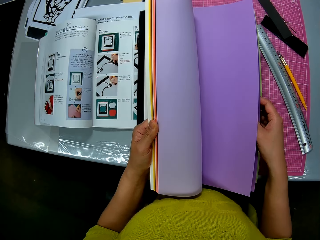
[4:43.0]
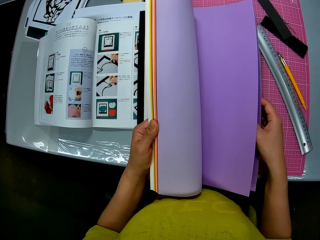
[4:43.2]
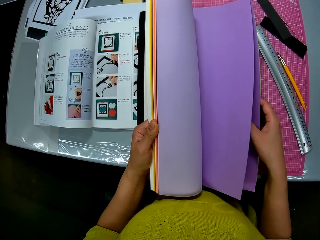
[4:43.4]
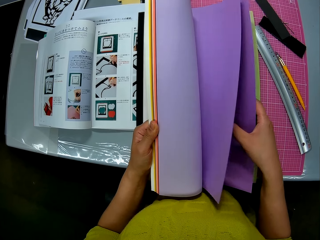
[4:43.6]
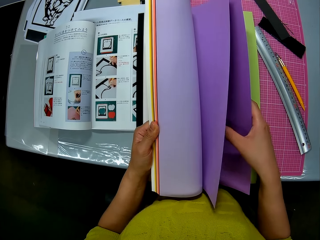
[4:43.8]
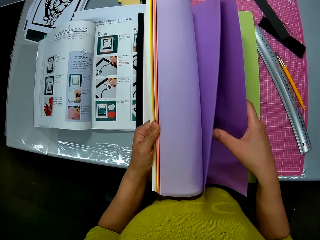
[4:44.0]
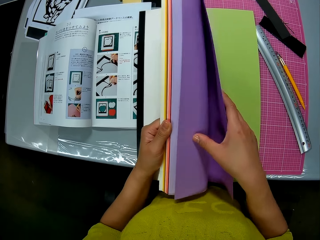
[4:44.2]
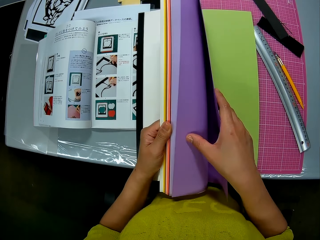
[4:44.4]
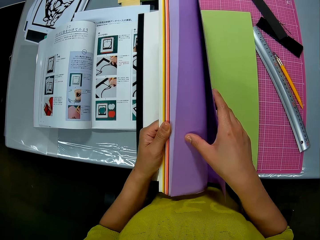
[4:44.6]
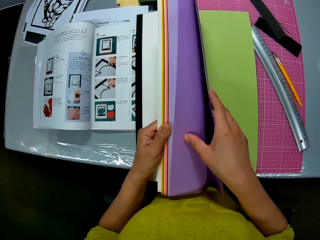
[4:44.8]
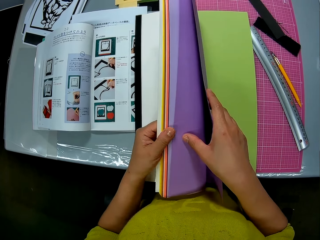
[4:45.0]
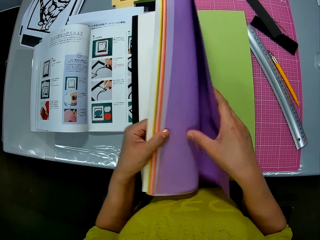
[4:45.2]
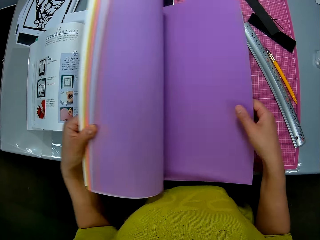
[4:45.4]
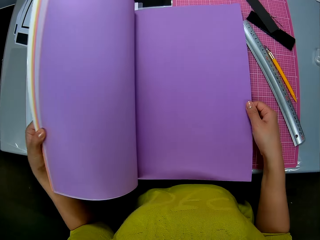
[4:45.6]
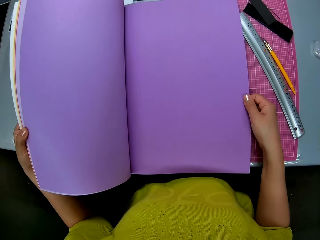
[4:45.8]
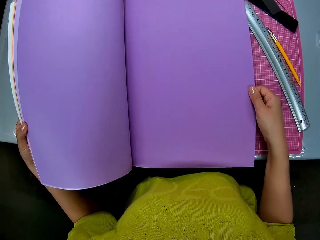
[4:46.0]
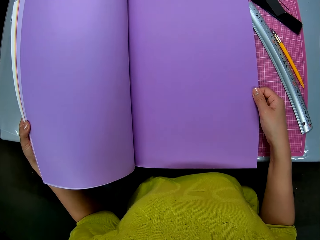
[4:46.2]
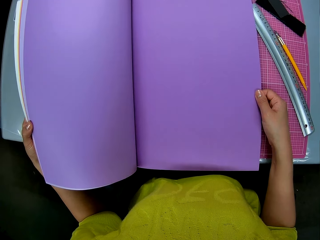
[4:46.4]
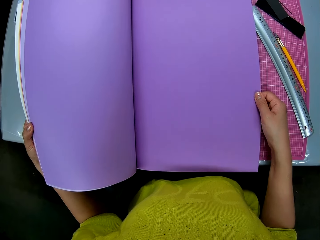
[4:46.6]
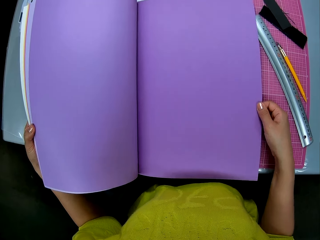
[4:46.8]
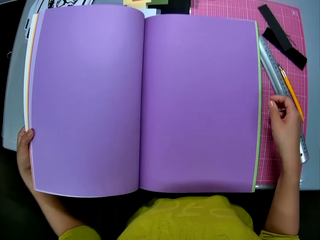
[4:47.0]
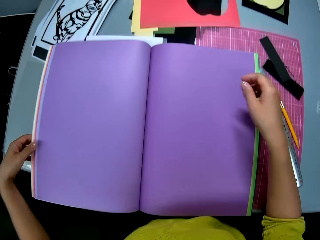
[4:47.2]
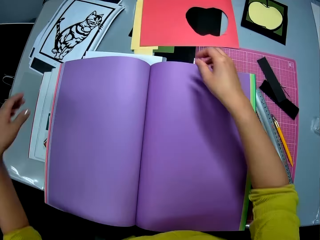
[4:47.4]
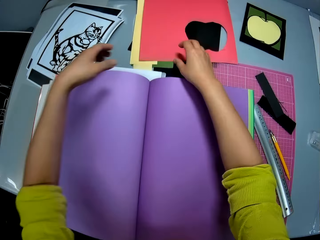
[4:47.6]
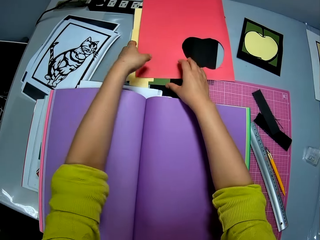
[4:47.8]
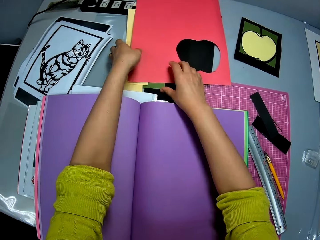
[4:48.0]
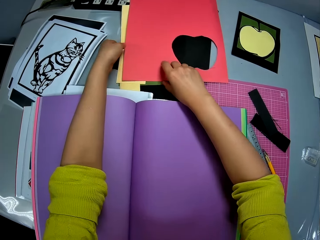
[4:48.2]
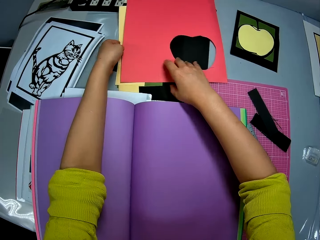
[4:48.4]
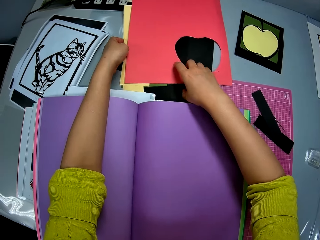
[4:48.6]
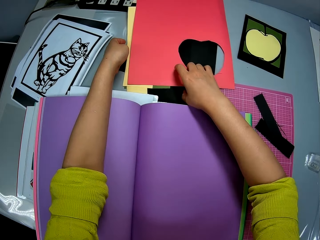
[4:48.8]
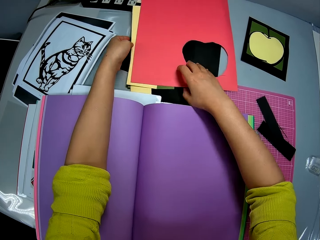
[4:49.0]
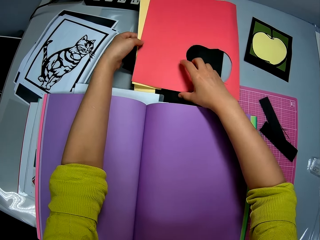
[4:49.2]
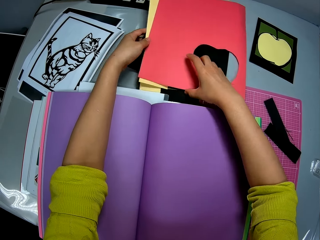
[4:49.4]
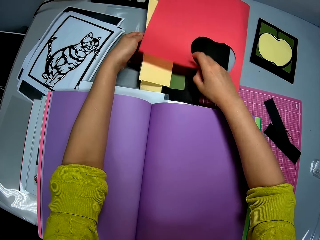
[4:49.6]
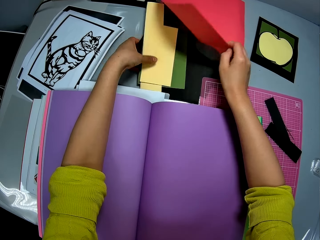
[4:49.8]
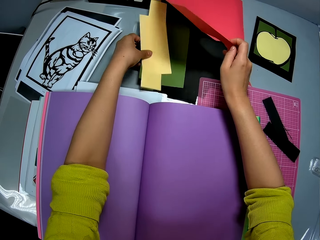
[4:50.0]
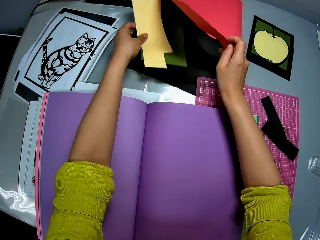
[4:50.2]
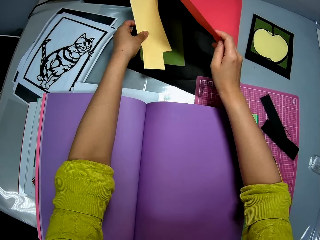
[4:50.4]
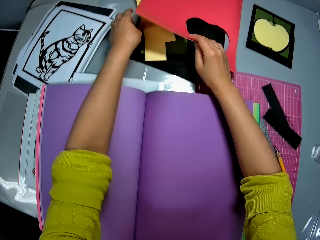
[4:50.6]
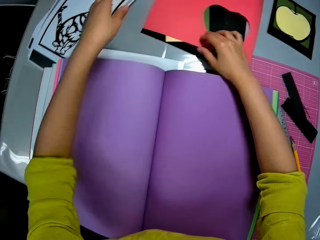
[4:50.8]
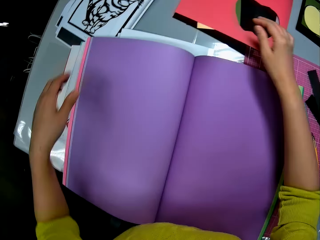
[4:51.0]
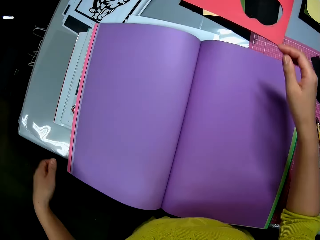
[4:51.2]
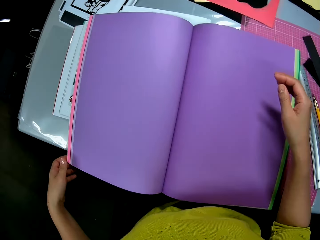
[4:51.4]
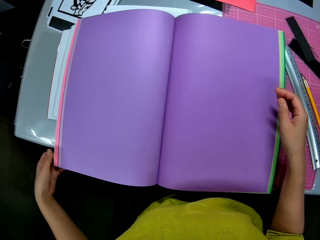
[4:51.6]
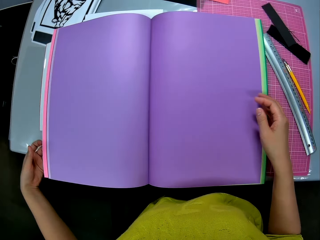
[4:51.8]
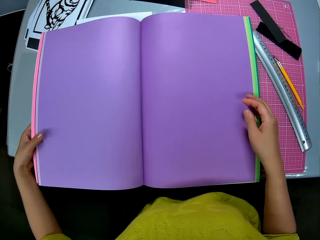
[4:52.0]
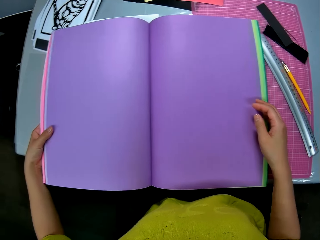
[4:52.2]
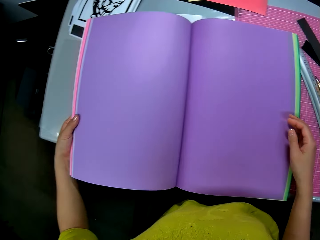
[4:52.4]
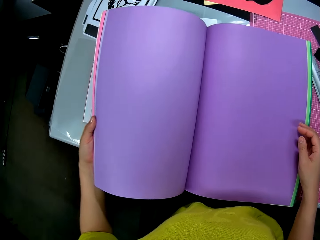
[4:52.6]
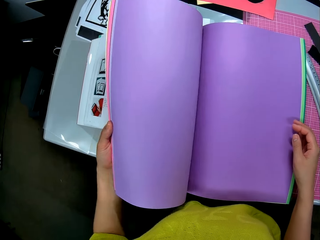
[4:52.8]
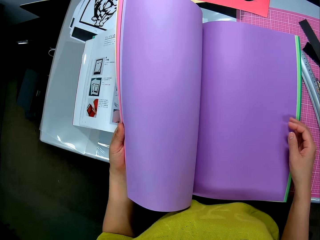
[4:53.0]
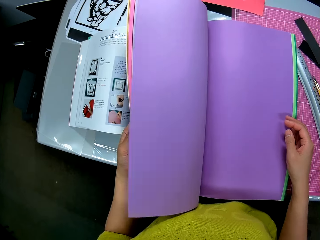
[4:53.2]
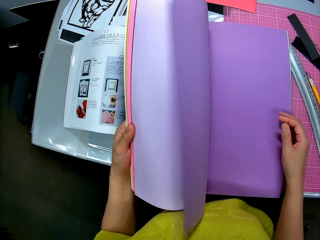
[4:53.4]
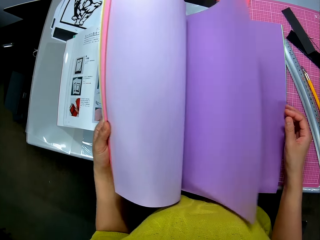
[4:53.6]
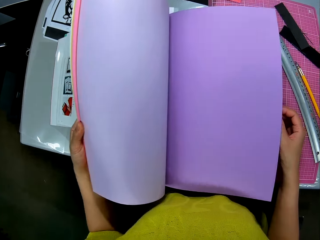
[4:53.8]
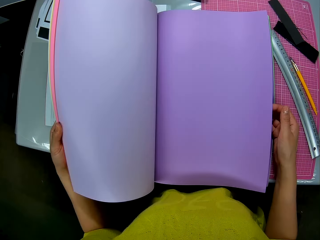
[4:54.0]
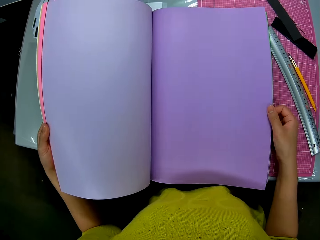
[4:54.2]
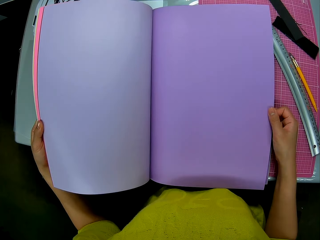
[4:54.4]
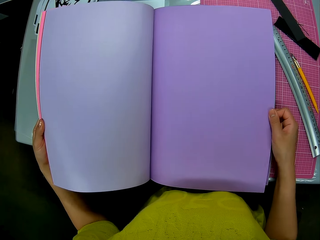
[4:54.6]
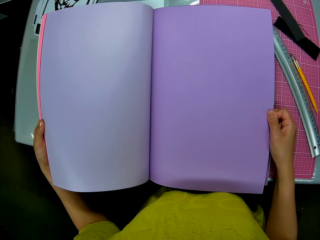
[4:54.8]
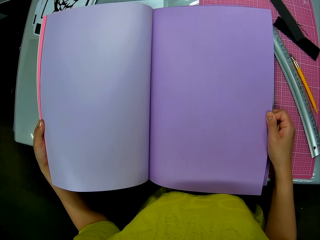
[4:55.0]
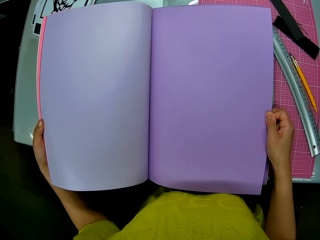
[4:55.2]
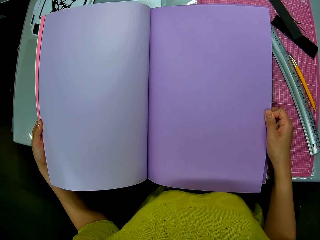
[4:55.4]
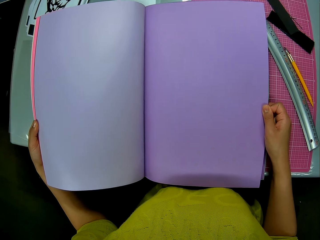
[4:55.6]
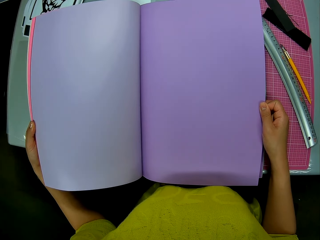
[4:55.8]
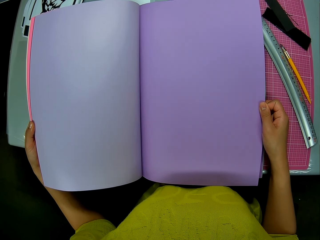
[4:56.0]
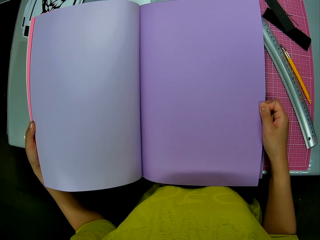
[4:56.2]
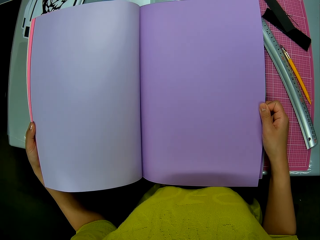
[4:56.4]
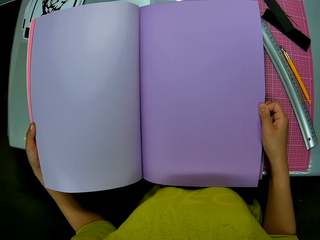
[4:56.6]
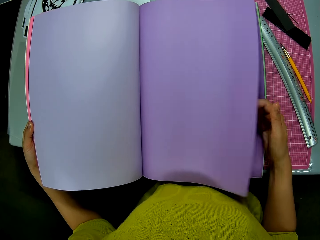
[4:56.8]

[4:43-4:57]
The camera wearer picks up card stocks on the table. He holds a red paper with his right hand. He holds a yellow paper with his left hand. He lets go of the card stocks on the table. He inspects the book with his hands.

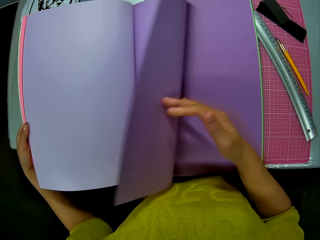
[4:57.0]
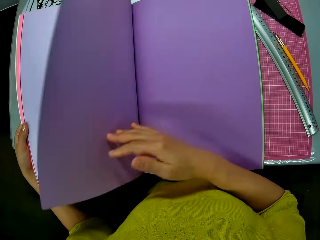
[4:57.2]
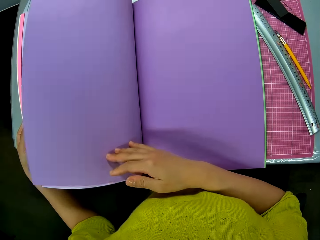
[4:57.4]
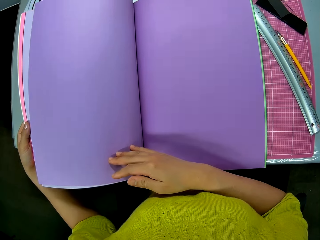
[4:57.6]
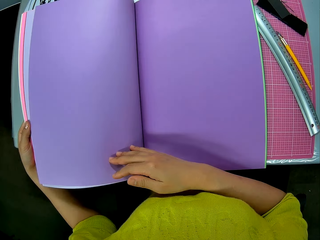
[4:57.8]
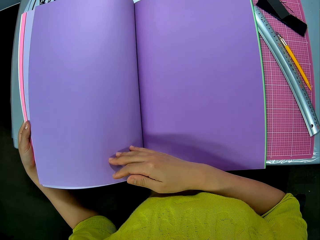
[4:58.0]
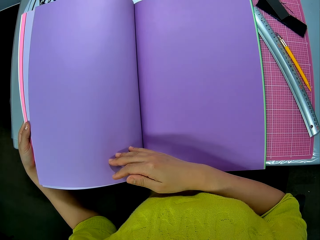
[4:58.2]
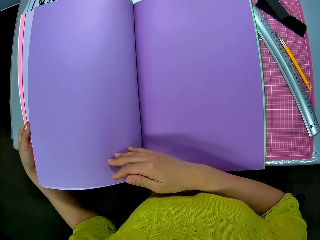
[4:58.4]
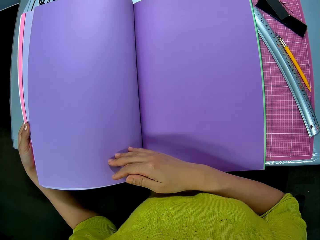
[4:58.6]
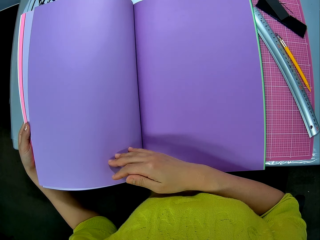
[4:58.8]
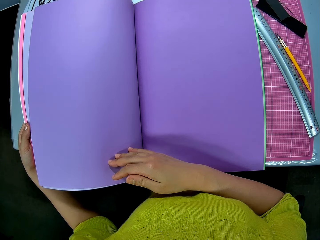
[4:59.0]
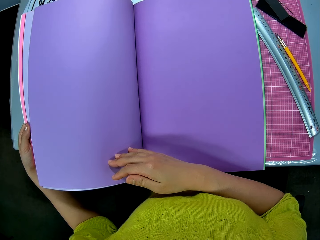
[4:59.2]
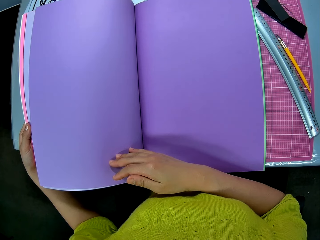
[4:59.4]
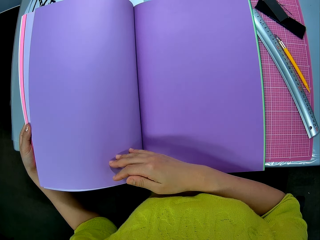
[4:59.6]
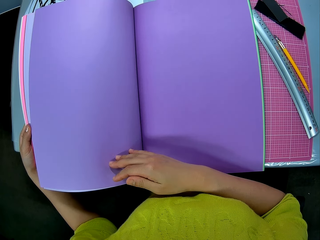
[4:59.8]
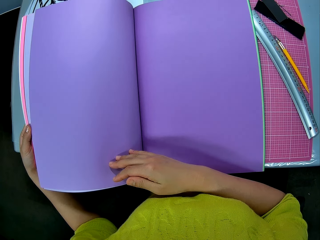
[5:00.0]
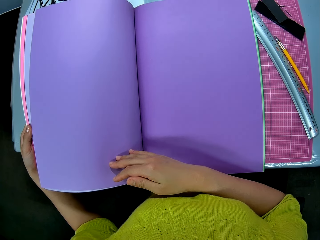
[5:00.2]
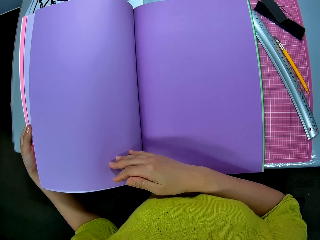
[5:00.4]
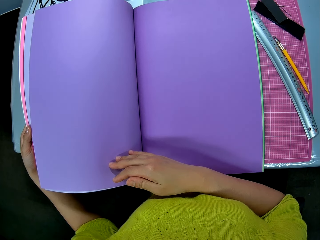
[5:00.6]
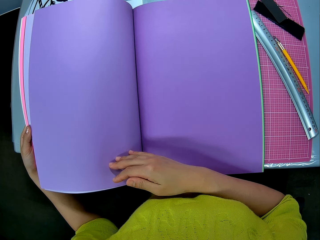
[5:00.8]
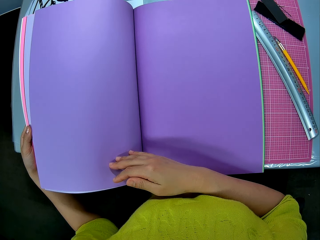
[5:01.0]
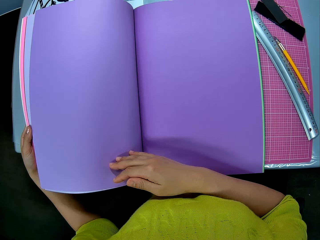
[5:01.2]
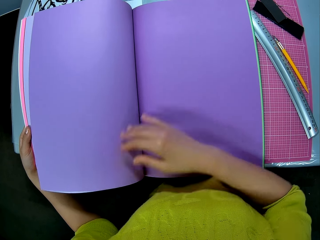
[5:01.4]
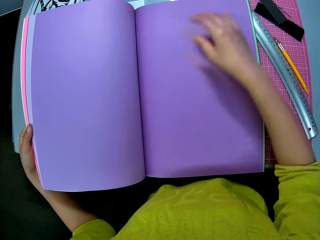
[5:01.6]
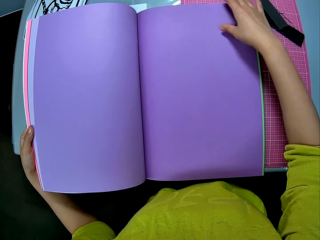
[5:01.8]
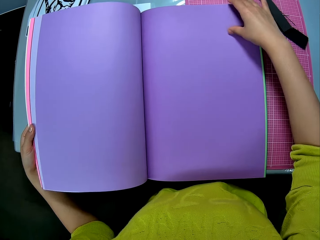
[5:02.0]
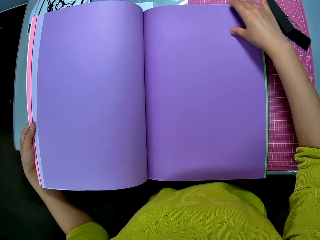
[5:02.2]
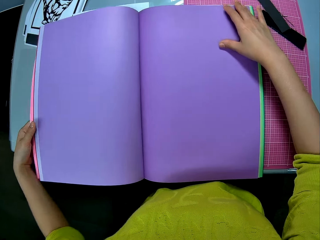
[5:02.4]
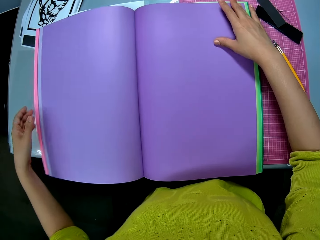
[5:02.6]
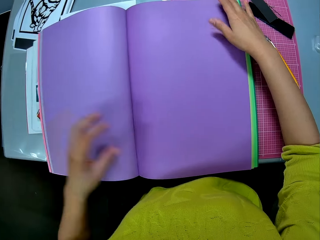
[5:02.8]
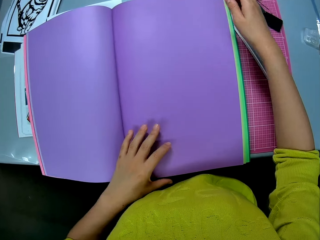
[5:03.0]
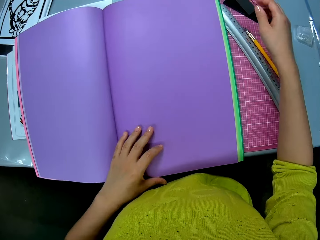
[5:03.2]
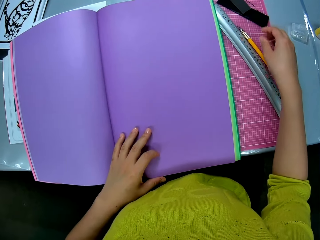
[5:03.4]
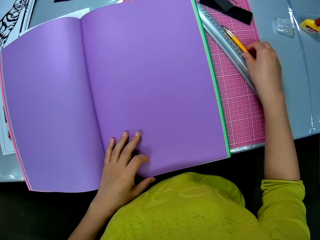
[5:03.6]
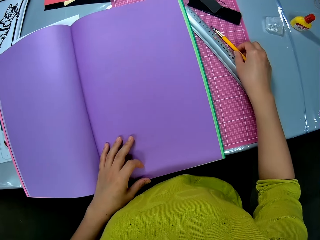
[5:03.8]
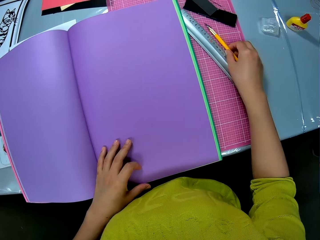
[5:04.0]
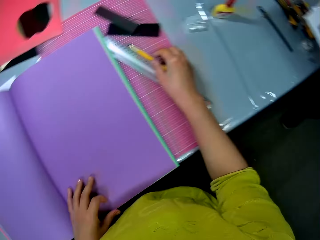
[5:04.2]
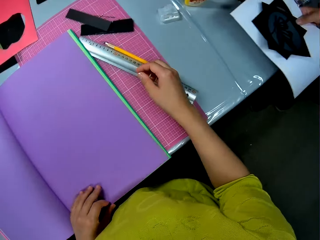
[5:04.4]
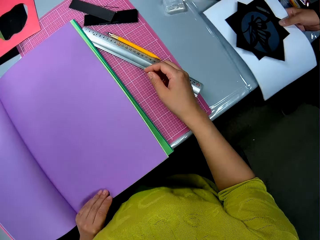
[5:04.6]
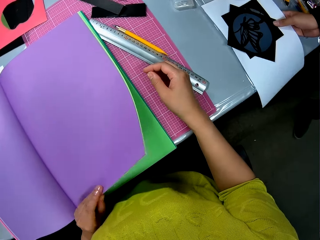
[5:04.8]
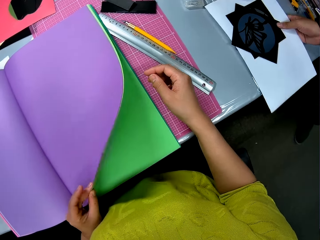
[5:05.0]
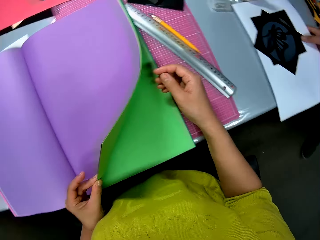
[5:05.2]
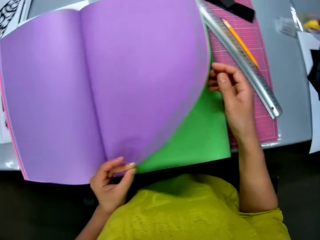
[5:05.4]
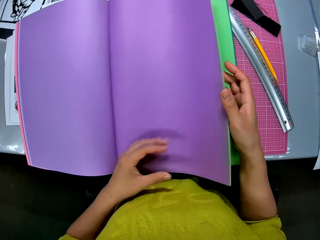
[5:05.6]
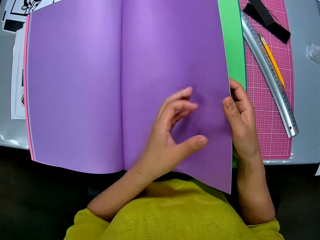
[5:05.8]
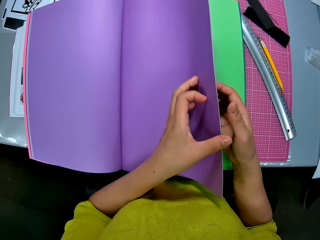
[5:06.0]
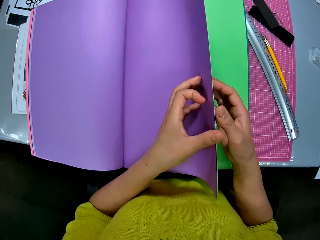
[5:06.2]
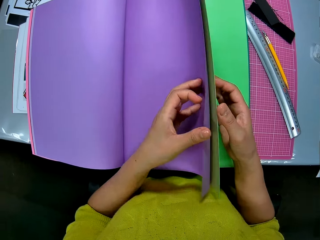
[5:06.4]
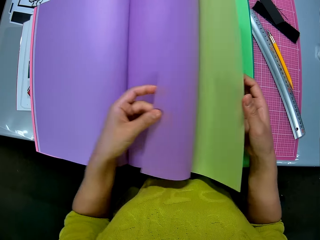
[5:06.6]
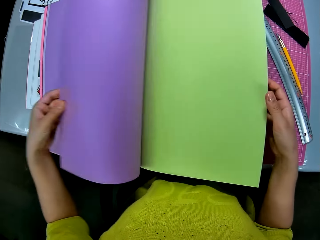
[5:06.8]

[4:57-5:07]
The camera wearer moves a hobby knife. They turn a new page on the card stock book. A person places two card stock papers on the table.
